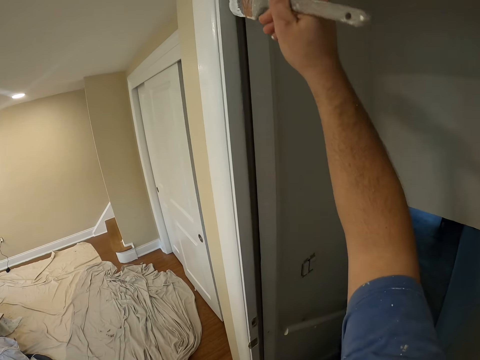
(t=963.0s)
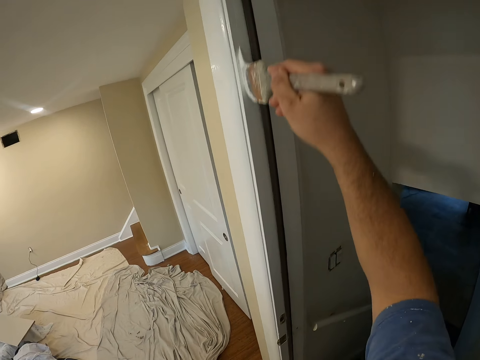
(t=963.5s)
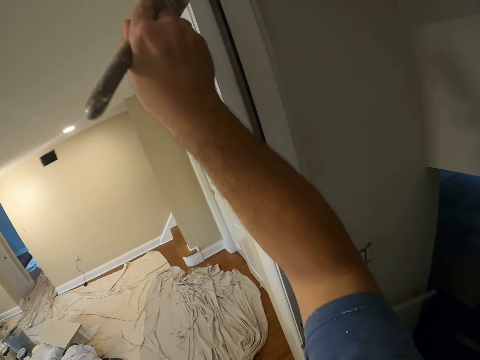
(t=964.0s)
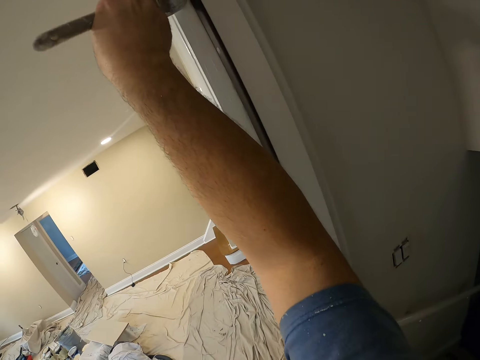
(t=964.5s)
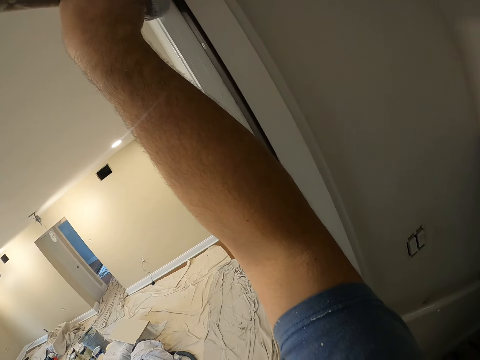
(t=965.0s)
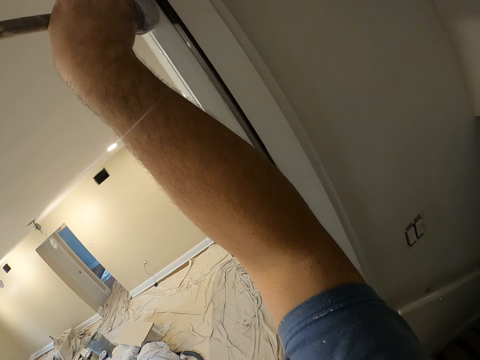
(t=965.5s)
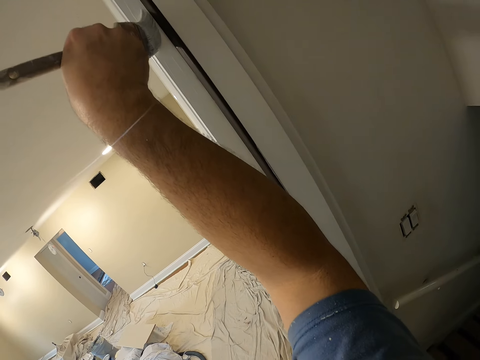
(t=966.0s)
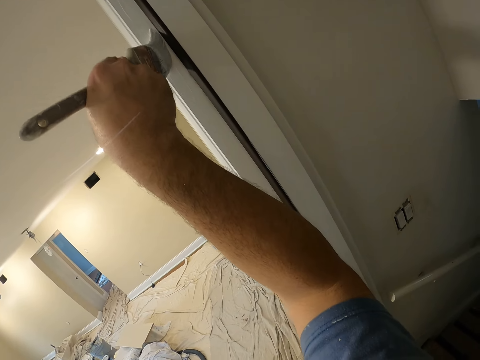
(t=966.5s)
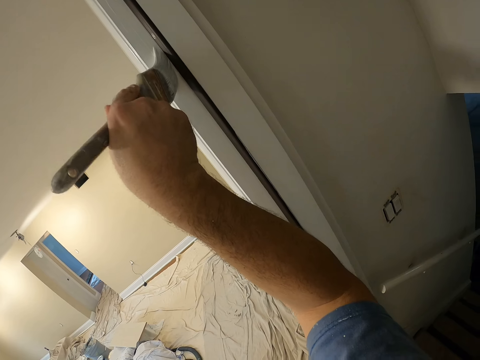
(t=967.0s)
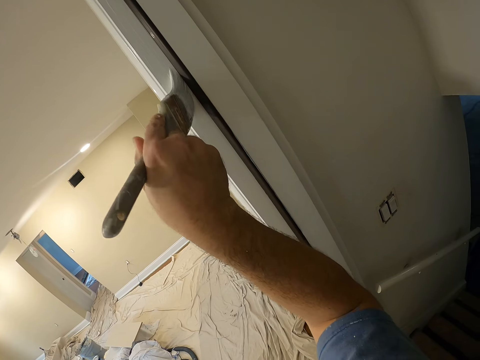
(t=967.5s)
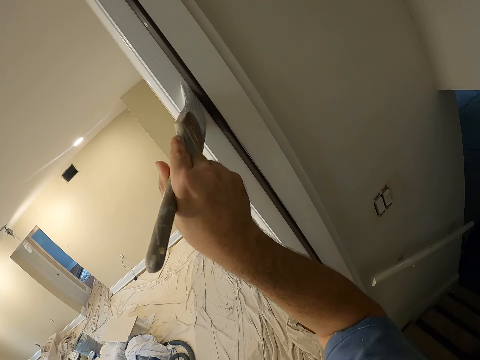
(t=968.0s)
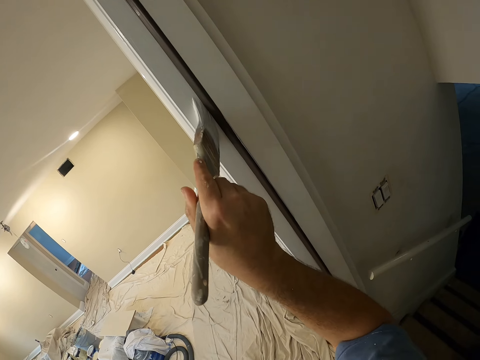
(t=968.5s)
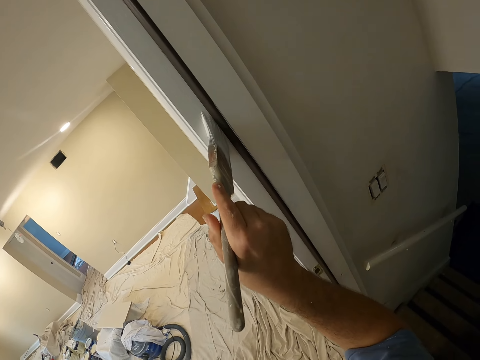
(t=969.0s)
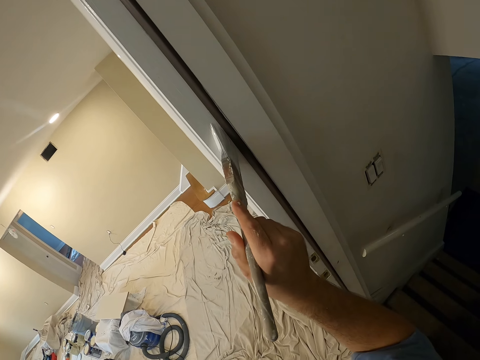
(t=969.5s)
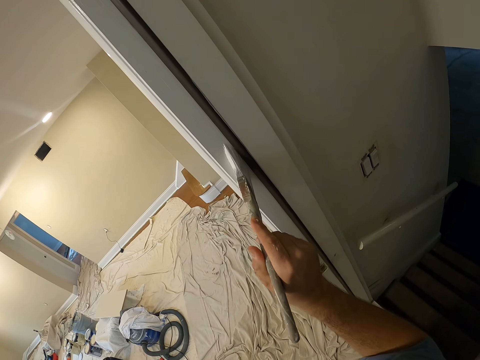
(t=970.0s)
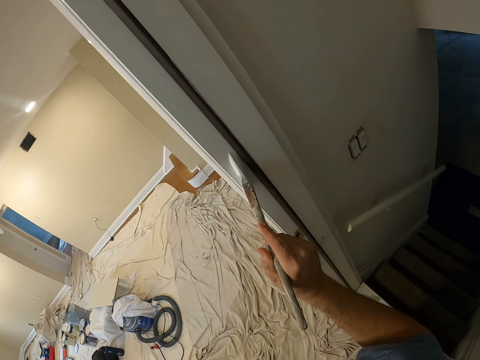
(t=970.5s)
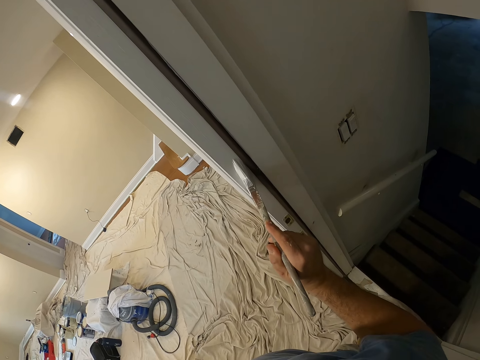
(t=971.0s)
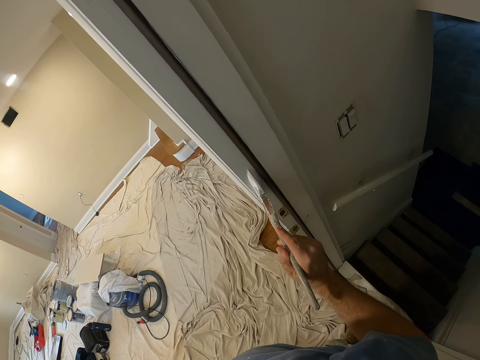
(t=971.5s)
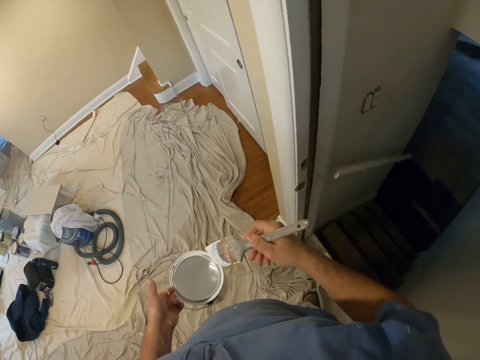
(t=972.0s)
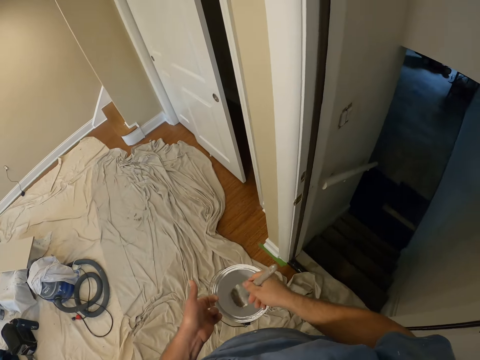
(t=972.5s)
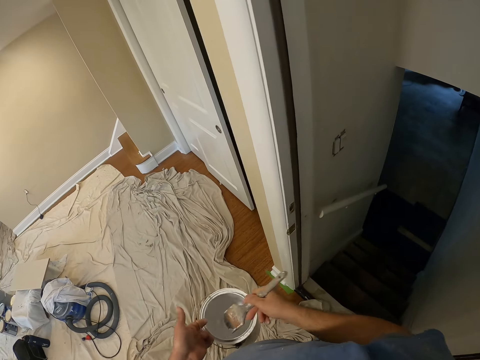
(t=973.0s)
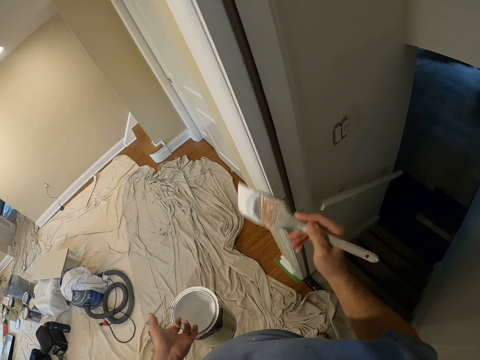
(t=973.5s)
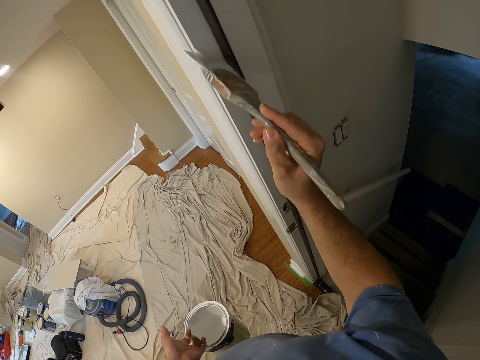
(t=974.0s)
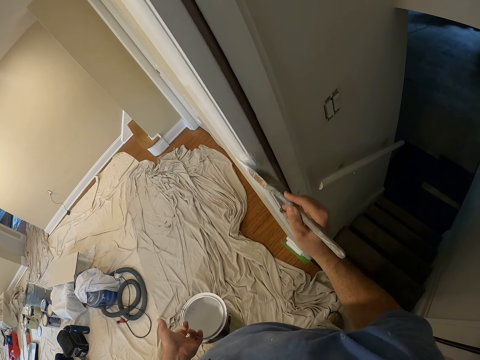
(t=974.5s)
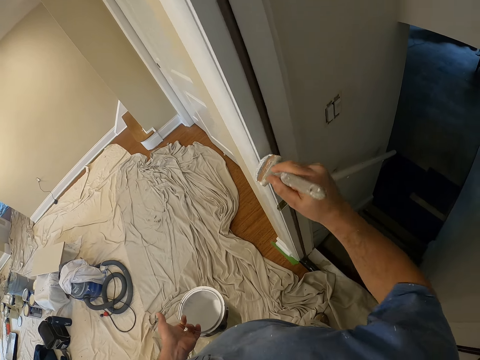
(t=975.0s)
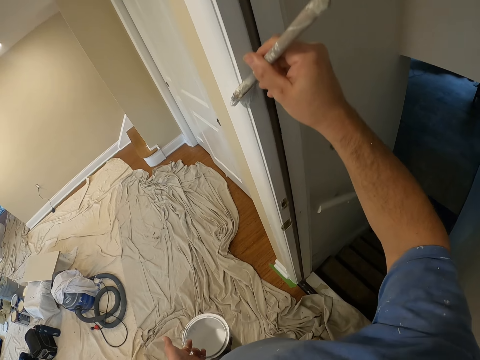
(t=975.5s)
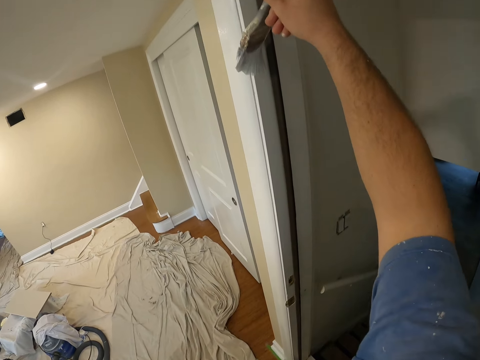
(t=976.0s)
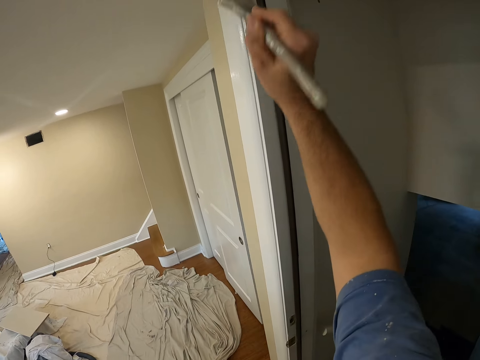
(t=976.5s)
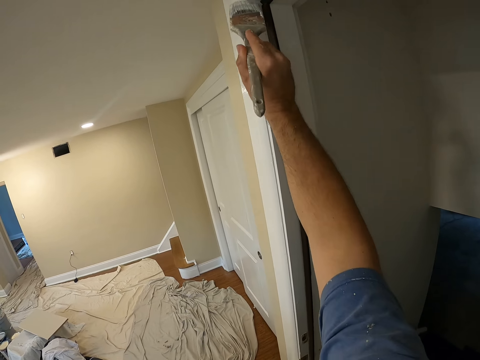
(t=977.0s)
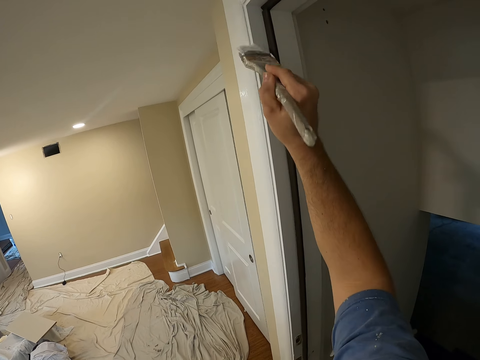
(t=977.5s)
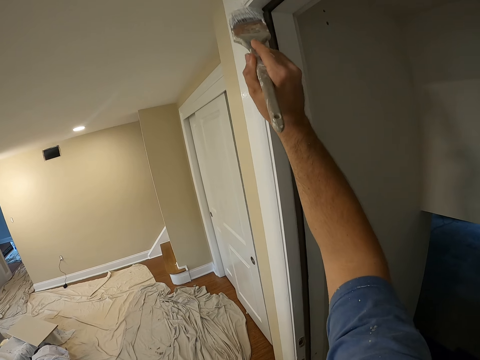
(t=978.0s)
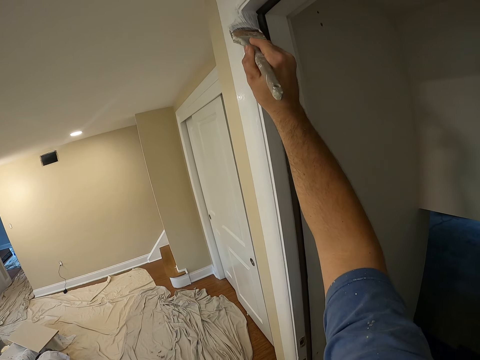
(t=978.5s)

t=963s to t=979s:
The camera wearer applies paint on the door frame with a paint brush. They scoop paint from the can with the paint brush, and apply paint on the door frame with the paint brush.

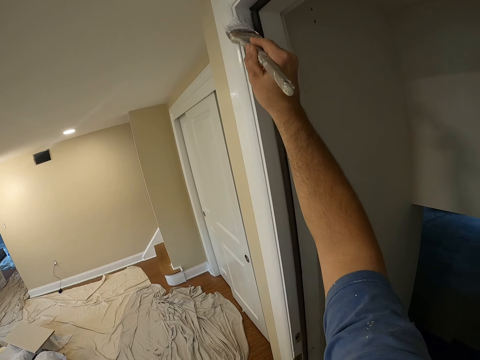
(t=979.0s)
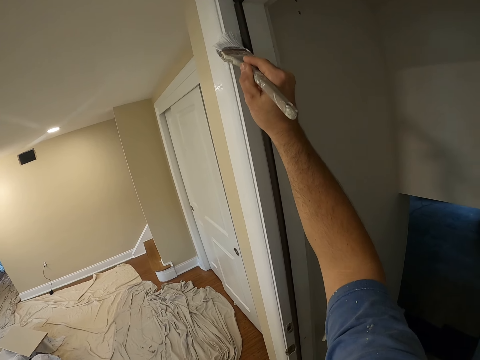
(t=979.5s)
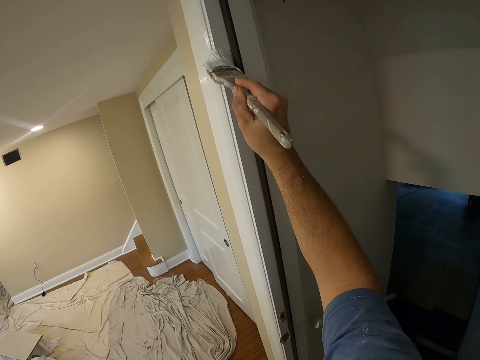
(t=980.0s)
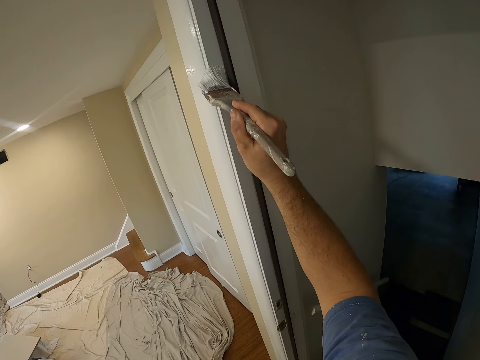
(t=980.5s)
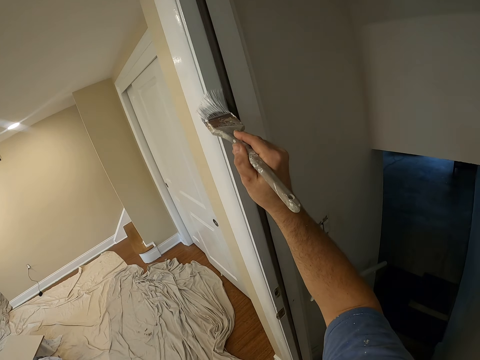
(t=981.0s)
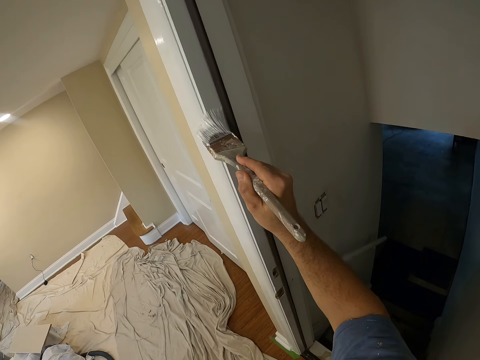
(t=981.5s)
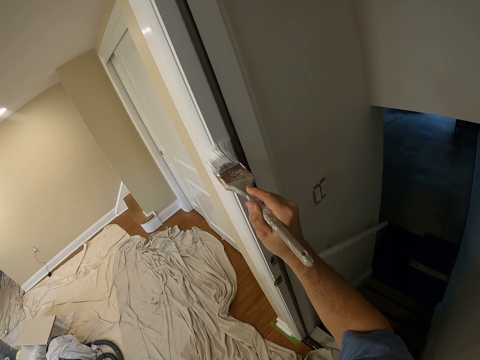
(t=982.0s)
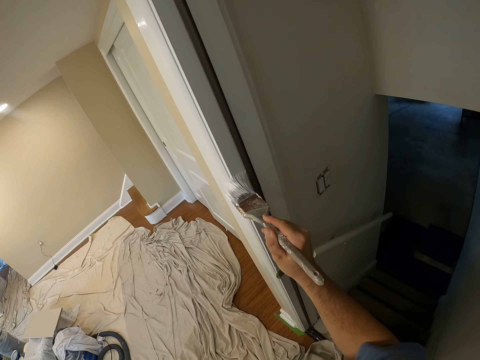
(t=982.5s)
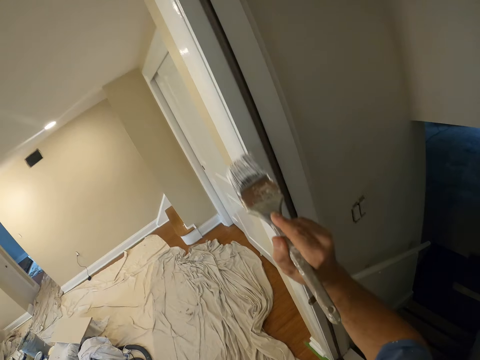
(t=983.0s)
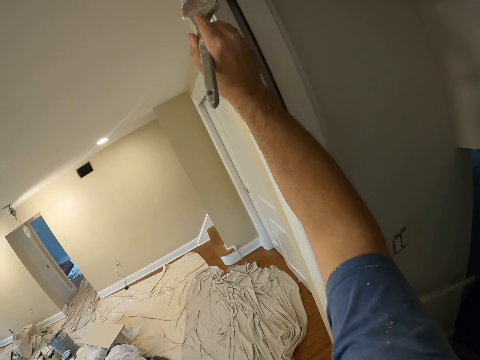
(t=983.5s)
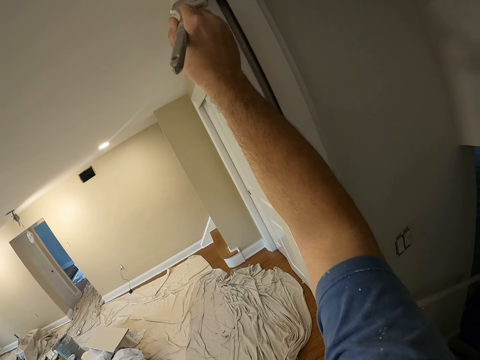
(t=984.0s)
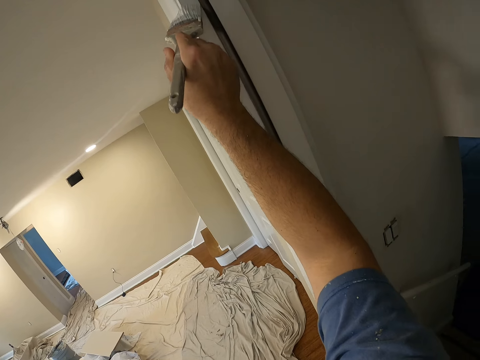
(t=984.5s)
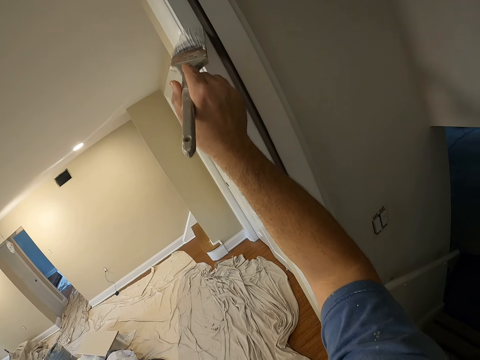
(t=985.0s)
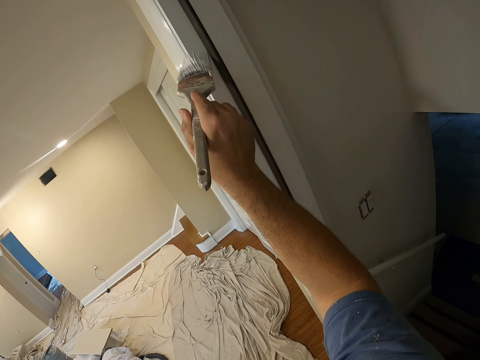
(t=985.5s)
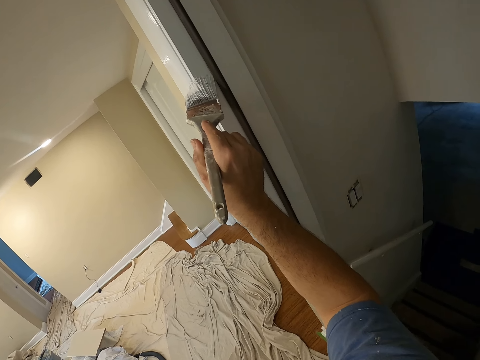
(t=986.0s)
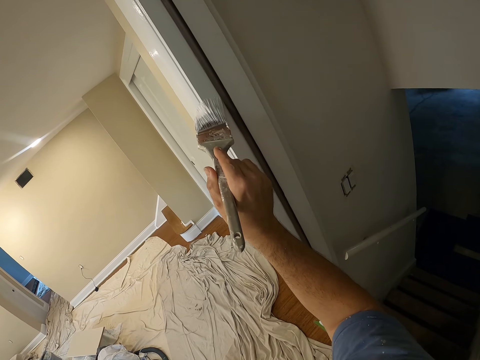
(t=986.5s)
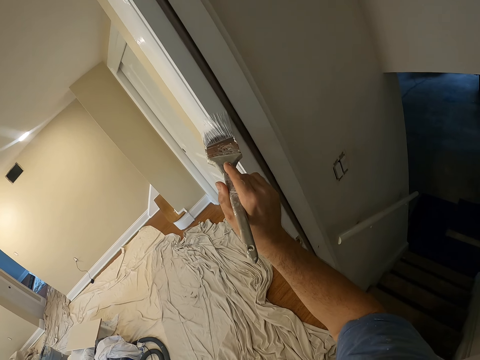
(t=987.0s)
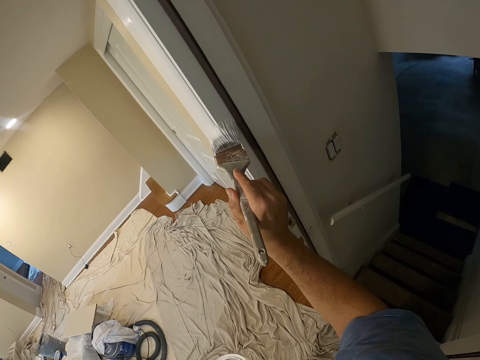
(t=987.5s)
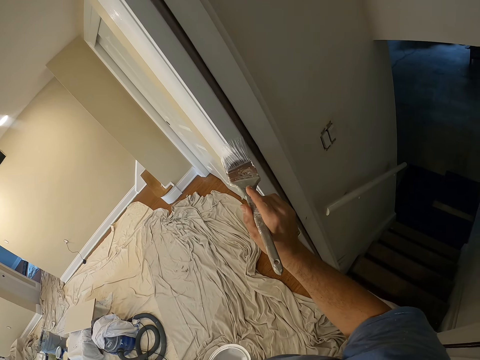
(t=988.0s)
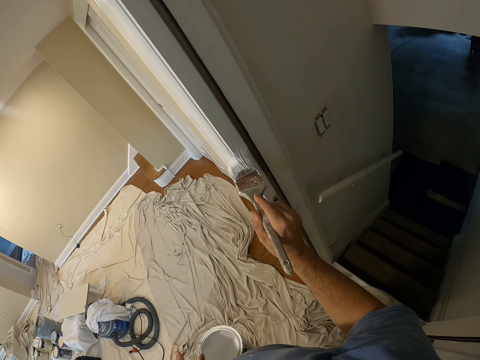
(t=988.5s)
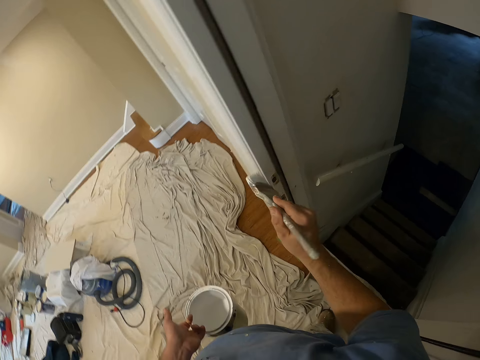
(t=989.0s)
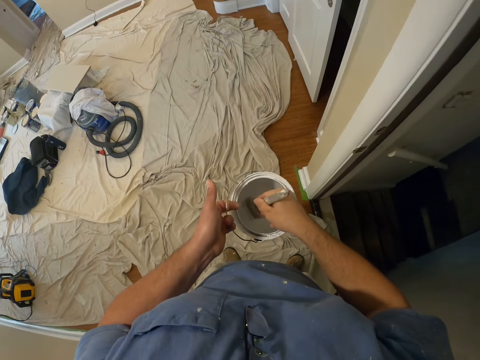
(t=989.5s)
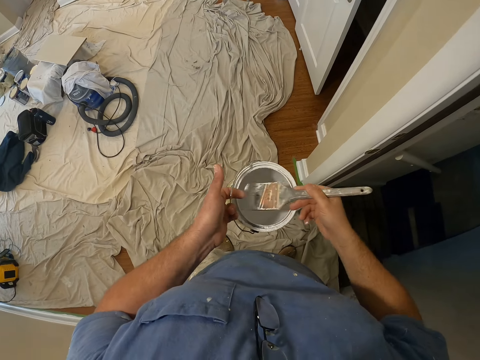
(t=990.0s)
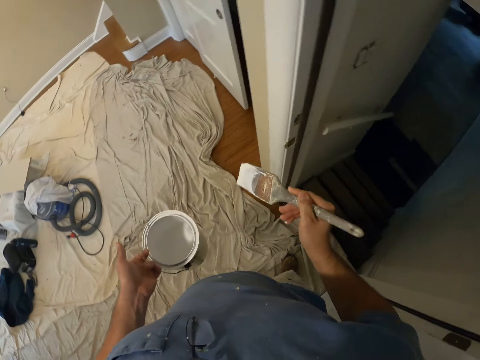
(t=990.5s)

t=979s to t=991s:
The camera wearer scoops paint from the can with a paint brush.
